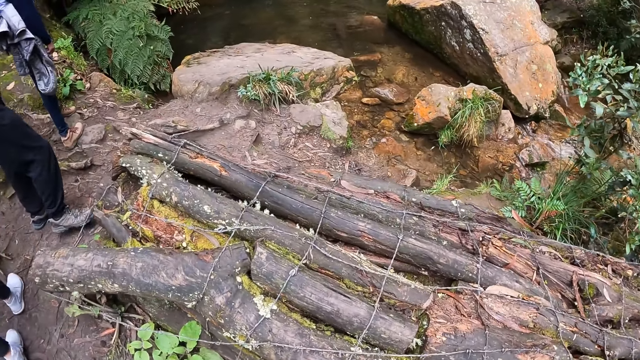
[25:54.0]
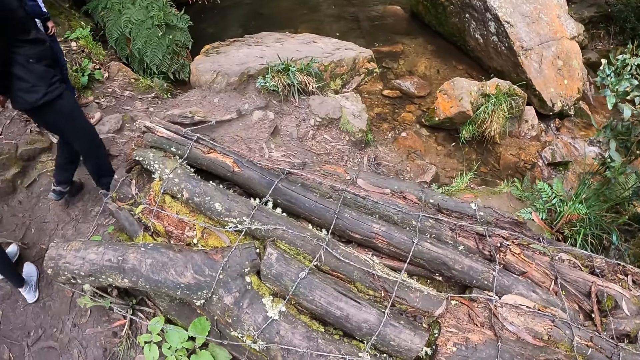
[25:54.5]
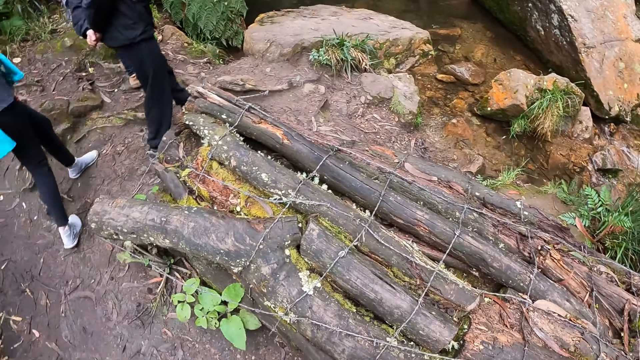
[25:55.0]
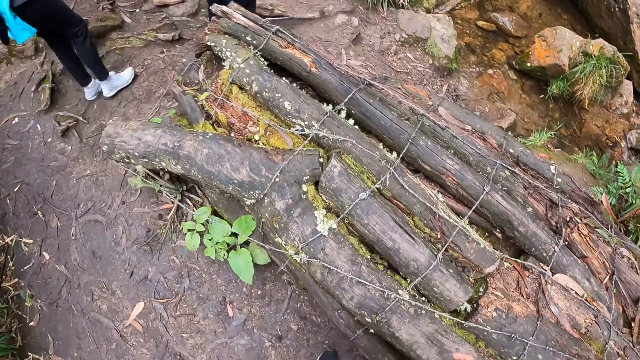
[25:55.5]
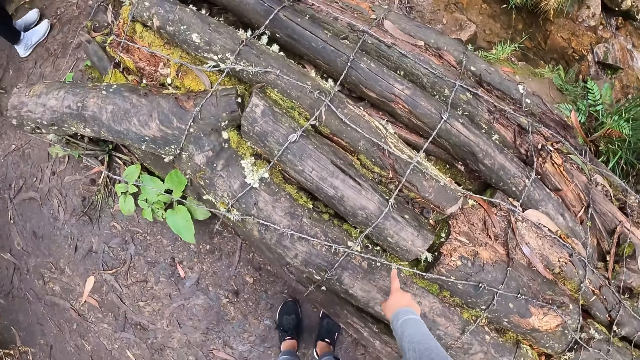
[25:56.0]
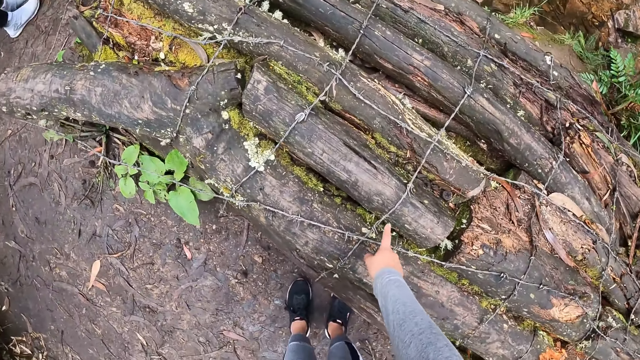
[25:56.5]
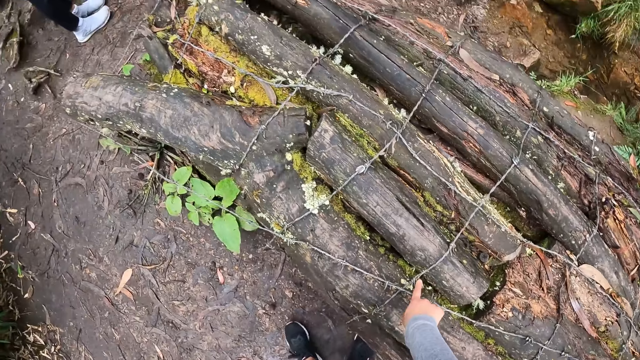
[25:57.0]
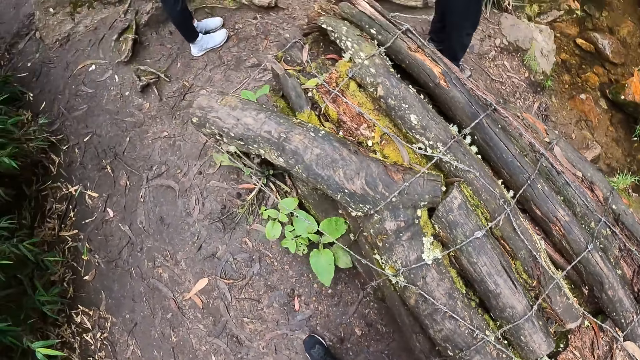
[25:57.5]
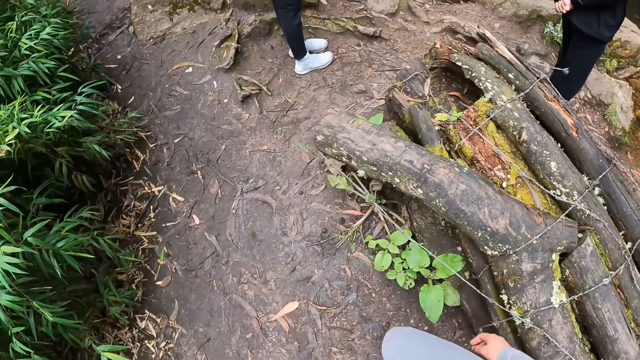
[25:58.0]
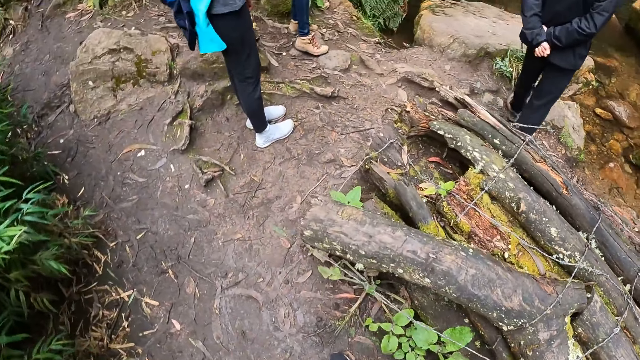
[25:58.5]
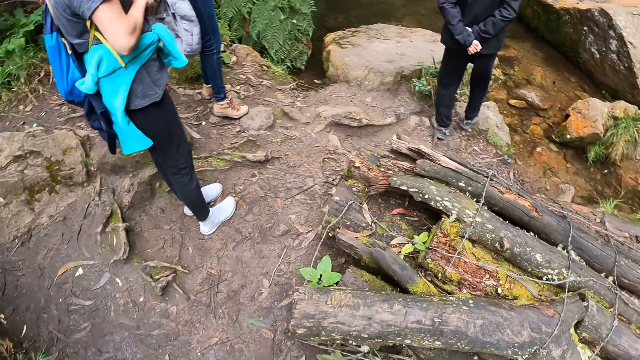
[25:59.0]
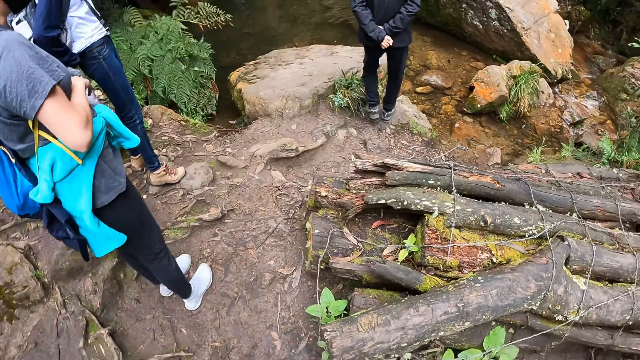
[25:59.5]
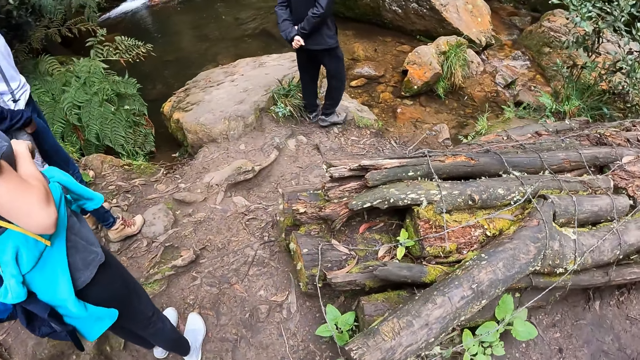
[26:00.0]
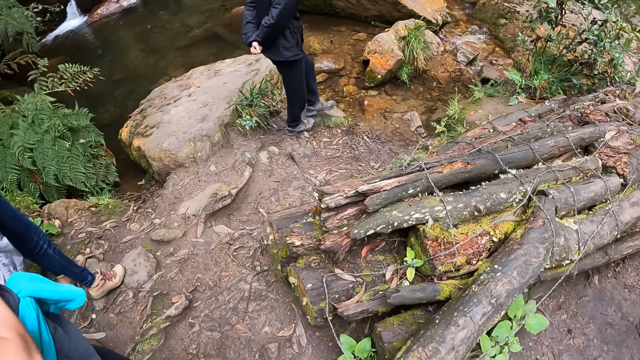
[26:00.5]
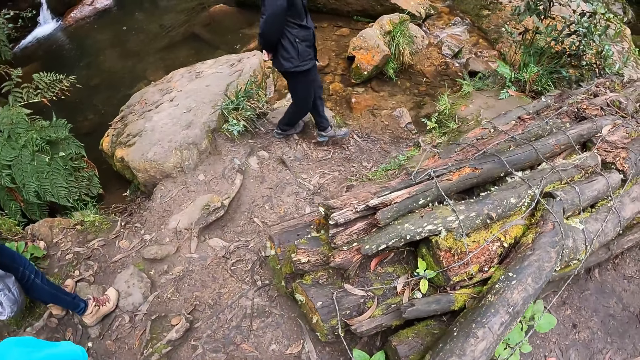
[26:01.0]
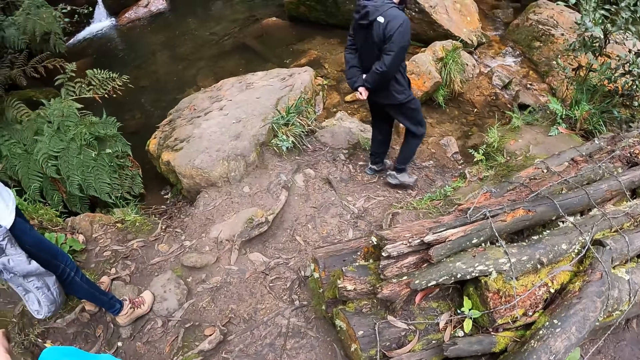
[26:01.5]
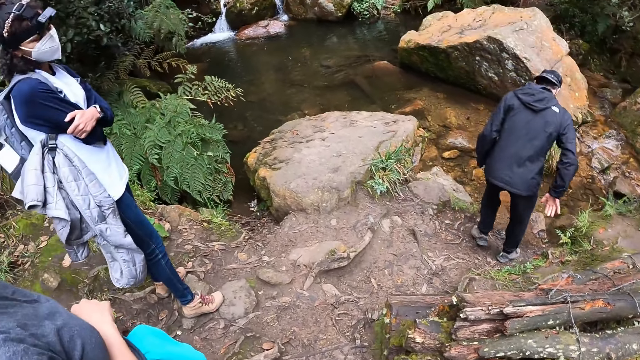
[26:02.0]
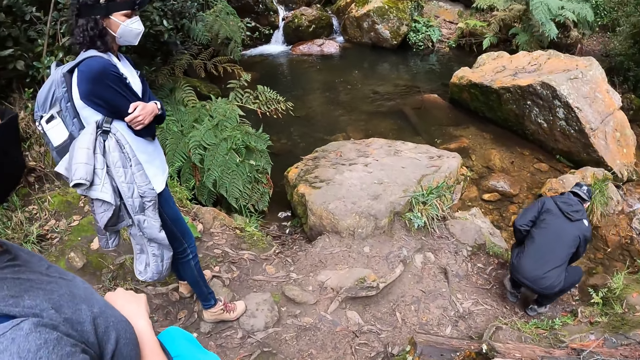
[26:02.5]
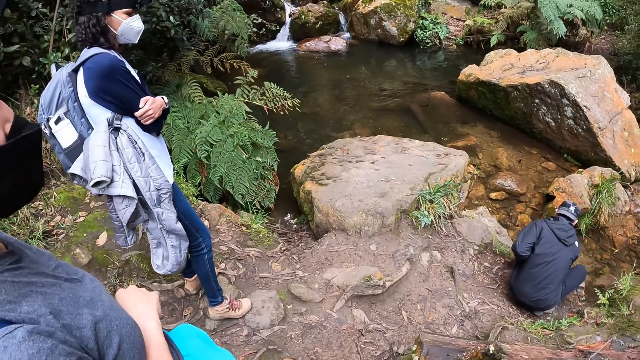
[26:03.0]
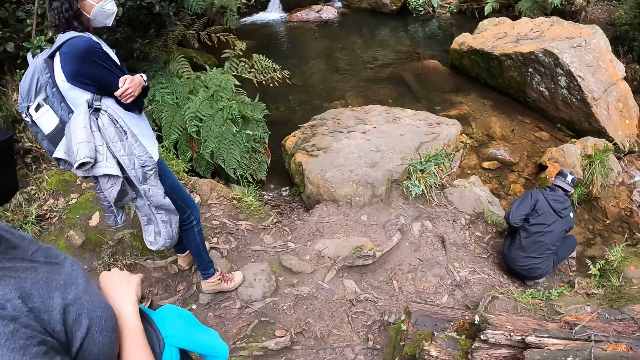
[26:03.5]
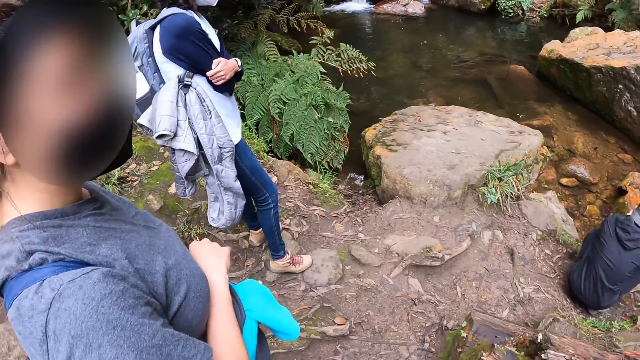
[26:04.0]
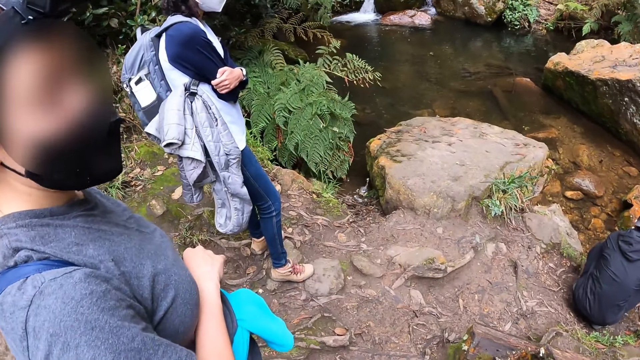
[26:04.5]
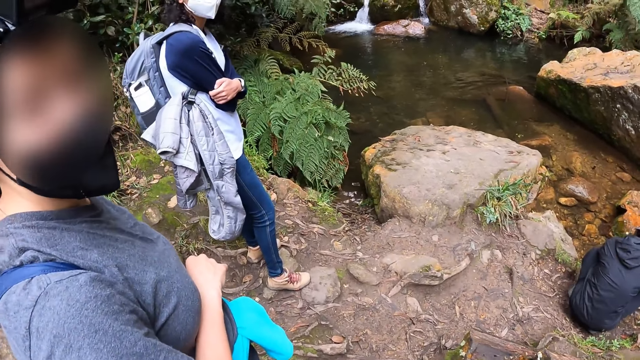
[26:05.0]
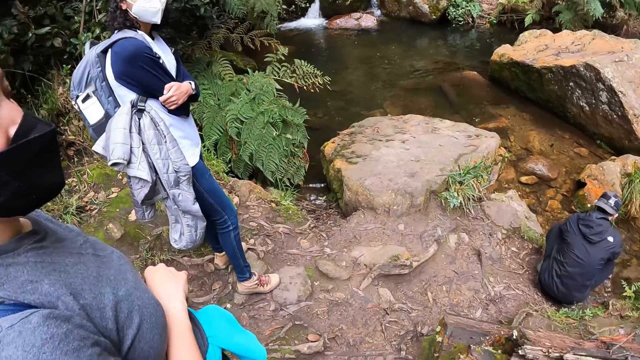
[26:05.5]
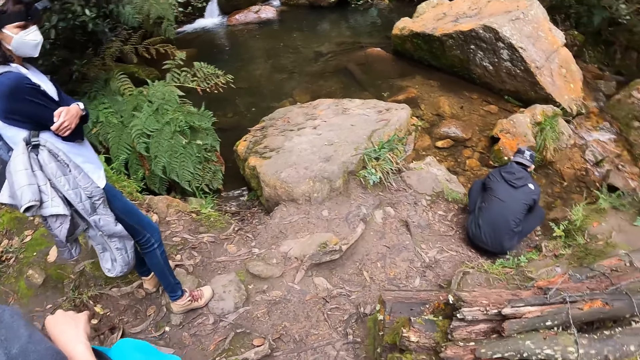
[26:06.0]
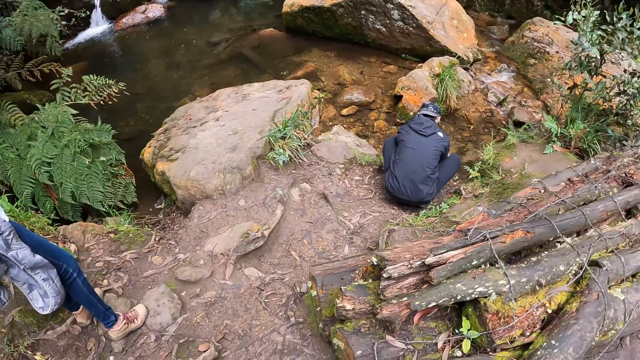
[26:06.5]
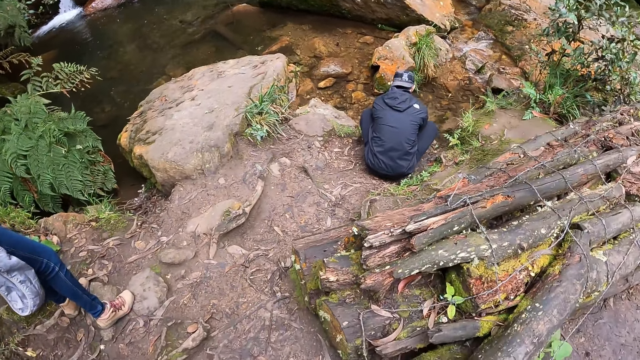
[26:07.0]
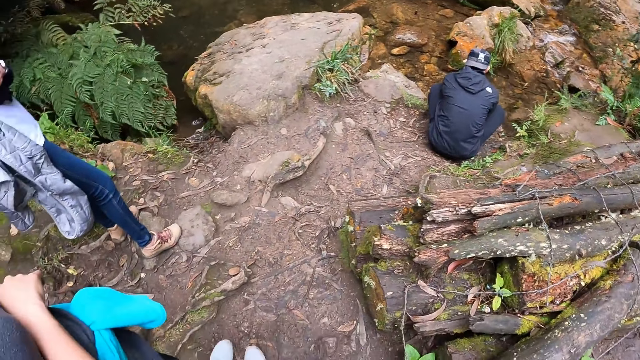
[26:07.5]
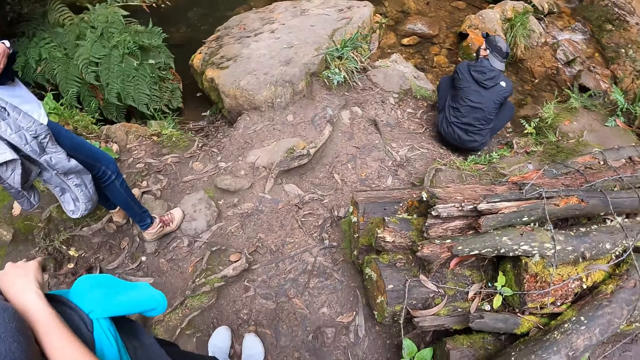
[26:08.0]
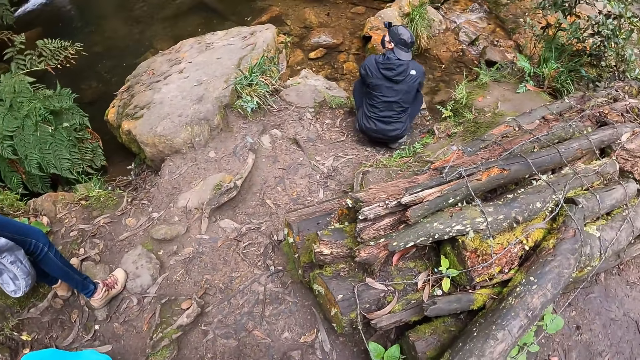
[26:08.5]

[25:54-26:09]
The man walks to the stream bank. The camera wearer touches a dried wood on the ground with her right hand. The man squats by the stream bank. The man rinses his hands with water from the stream. The camera wearer converses with a woman. The woman interacts with the camera wearer.

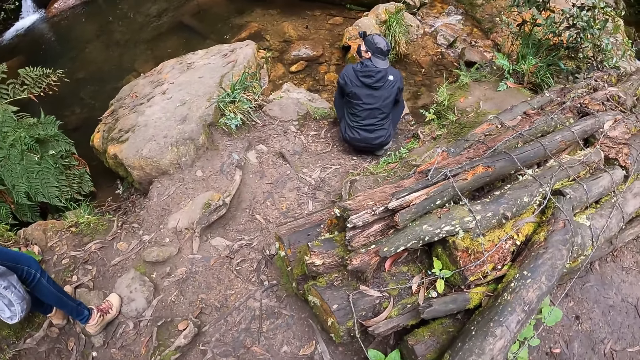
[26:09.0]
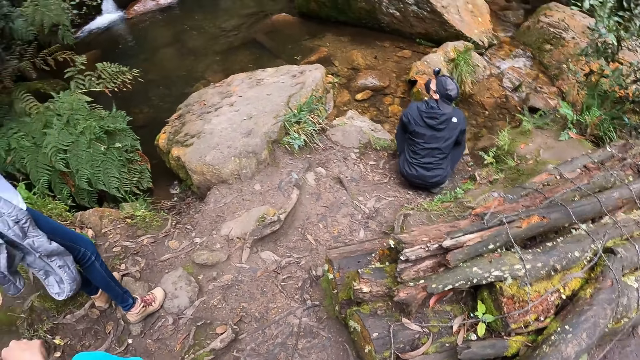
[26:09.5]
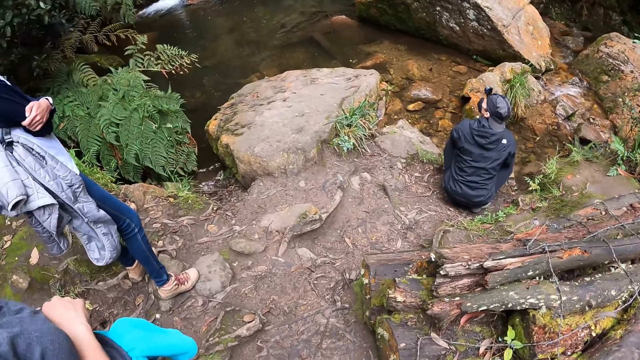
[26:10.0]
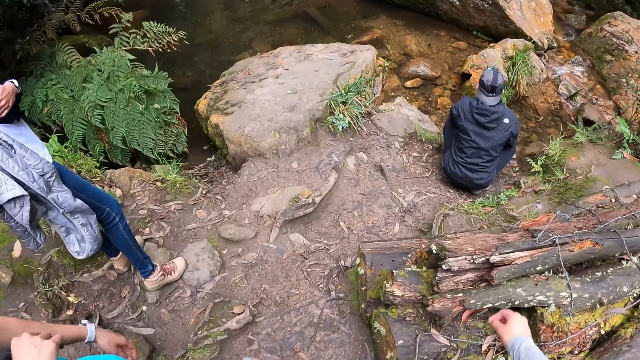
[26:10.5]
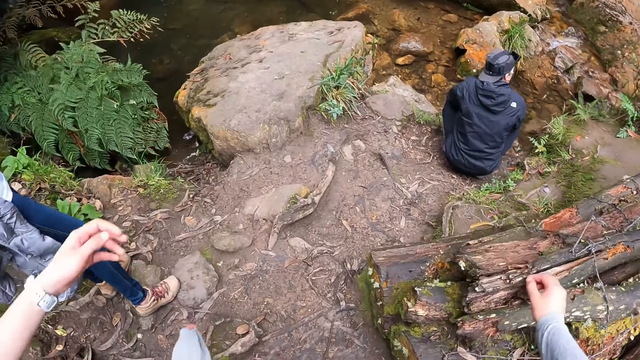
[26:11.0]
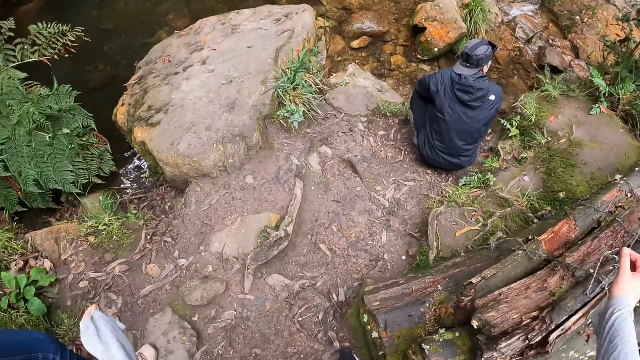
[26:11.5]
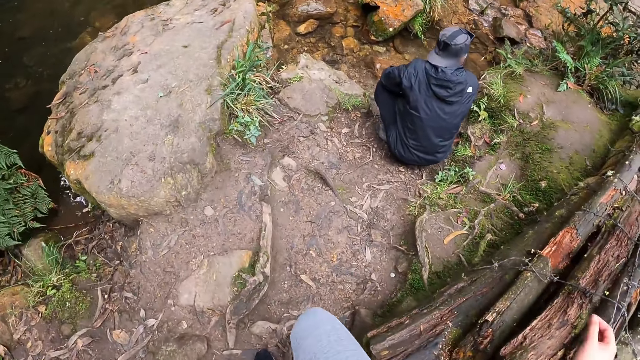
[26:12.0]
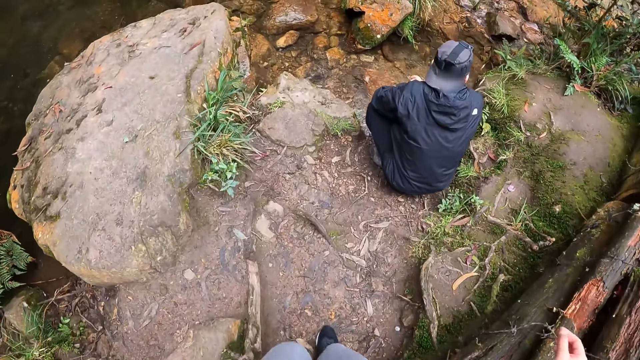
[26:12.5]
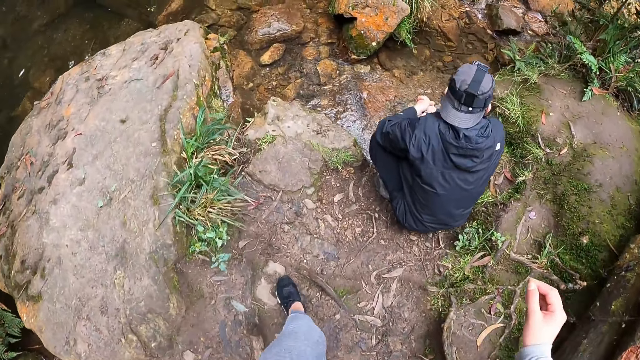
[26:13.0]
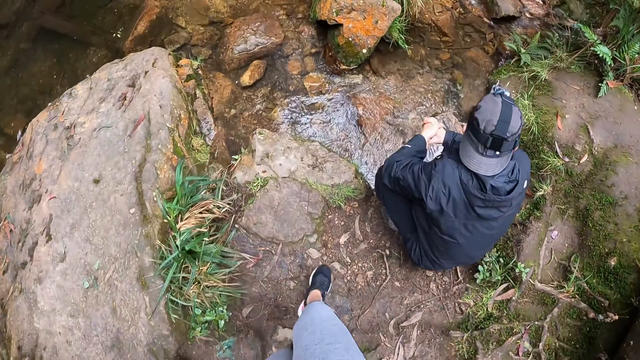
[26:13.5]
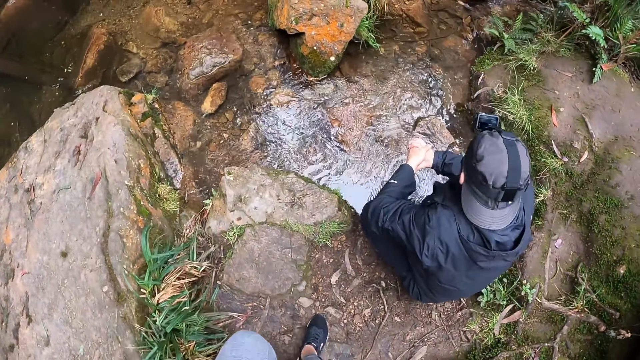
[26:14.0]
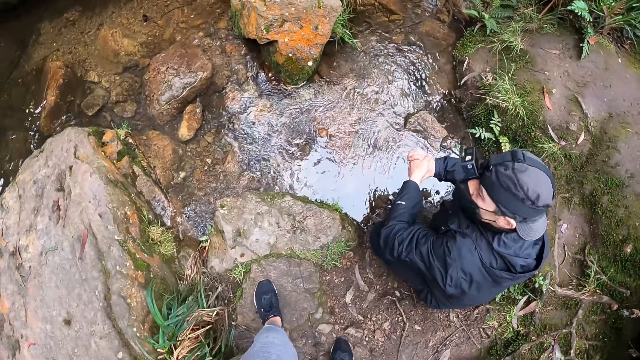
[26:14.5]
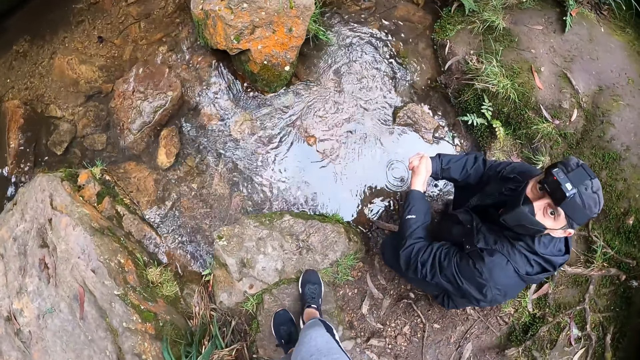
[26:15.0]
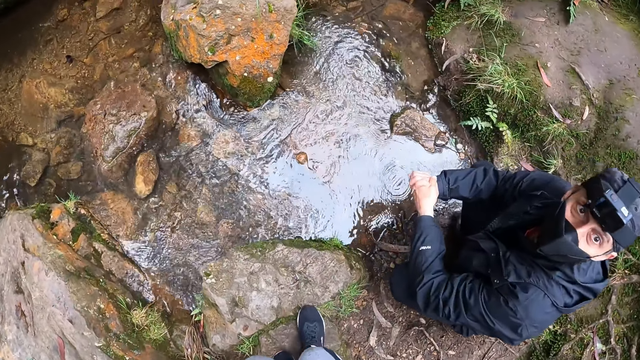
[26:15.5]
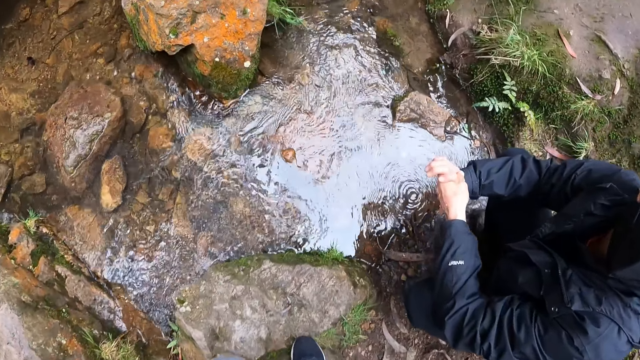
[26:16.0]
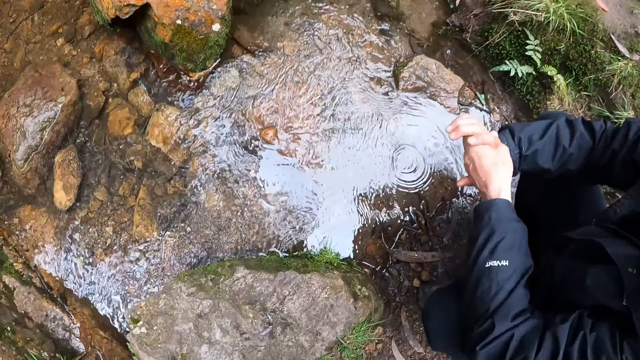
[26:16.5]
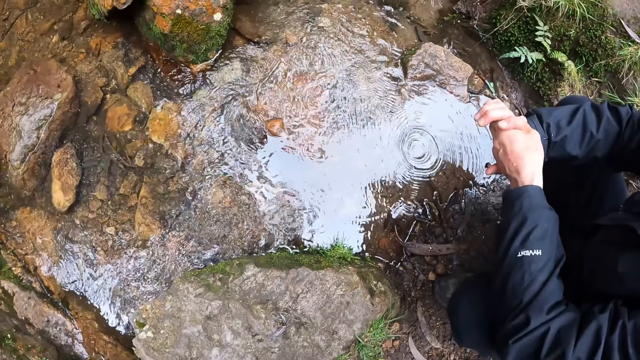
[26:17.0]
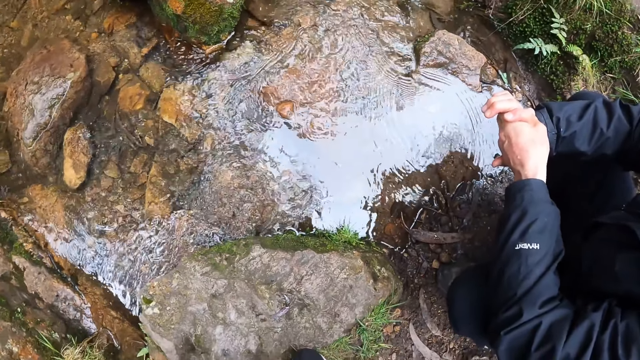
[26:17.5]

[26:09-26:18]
The camera wearer walks to the stream bank. They converse with a man. They sit on the ground.
